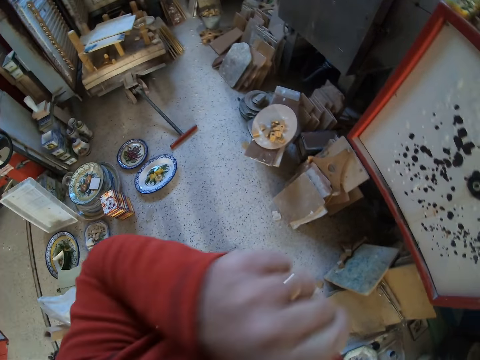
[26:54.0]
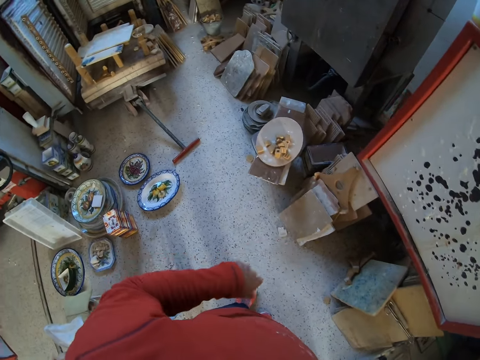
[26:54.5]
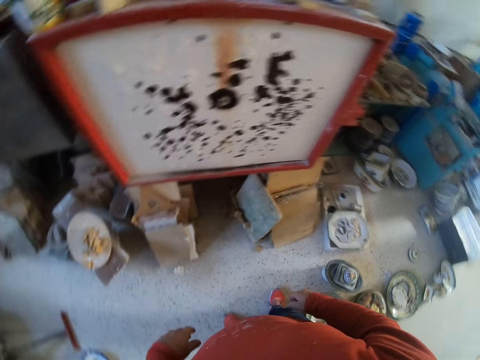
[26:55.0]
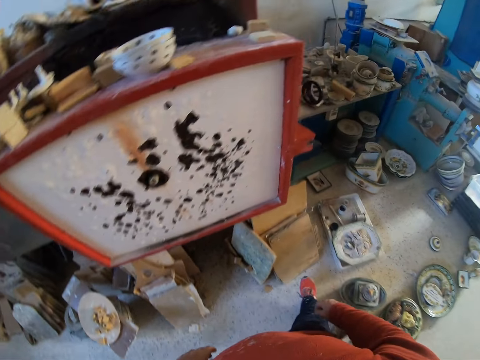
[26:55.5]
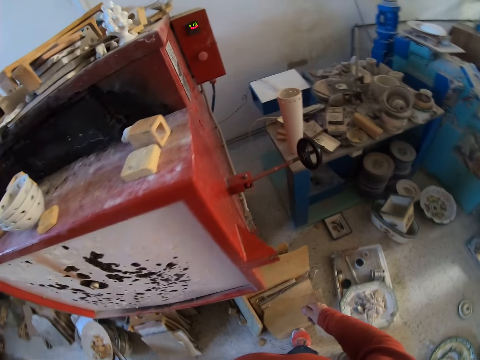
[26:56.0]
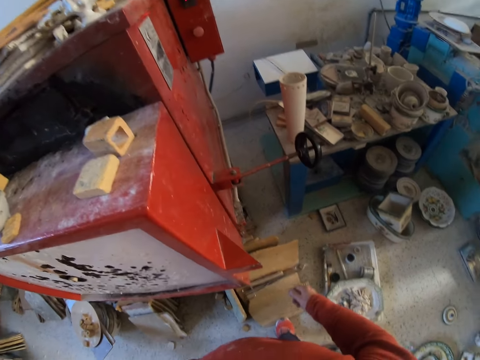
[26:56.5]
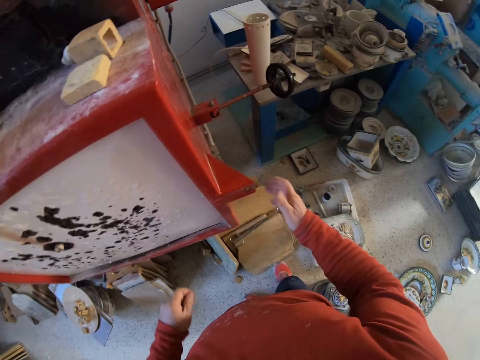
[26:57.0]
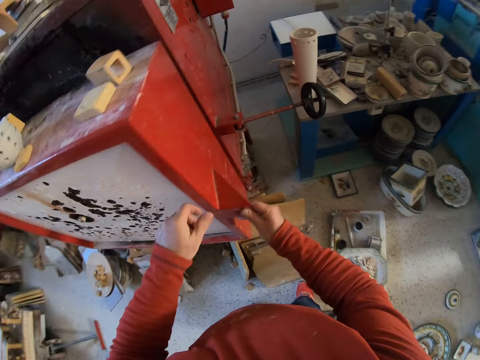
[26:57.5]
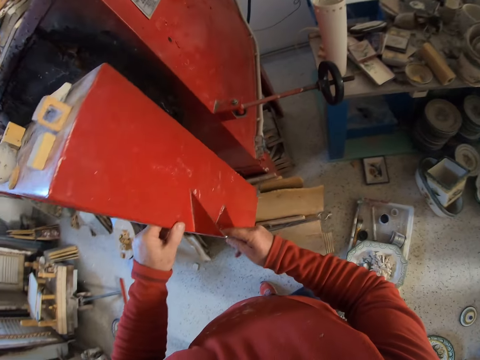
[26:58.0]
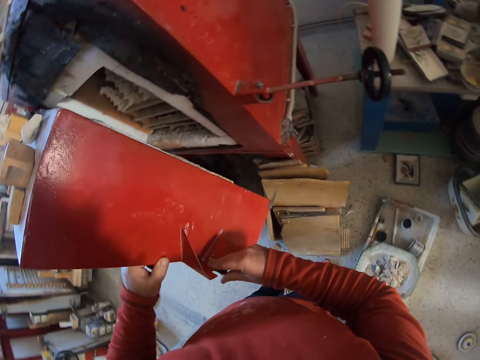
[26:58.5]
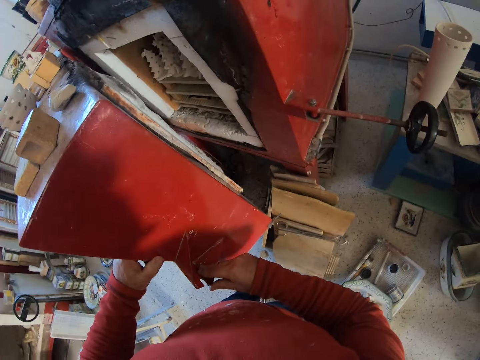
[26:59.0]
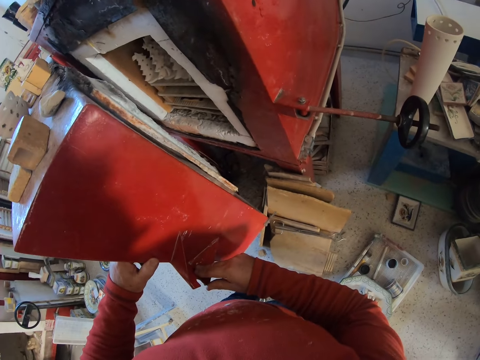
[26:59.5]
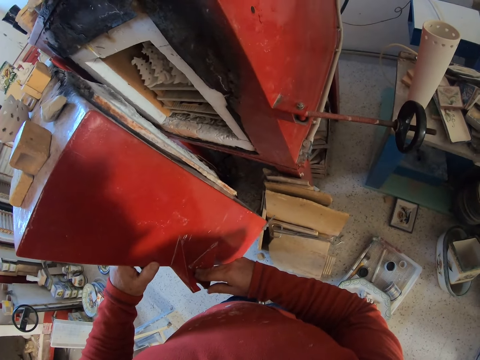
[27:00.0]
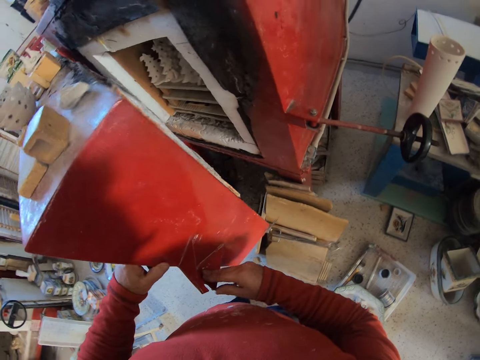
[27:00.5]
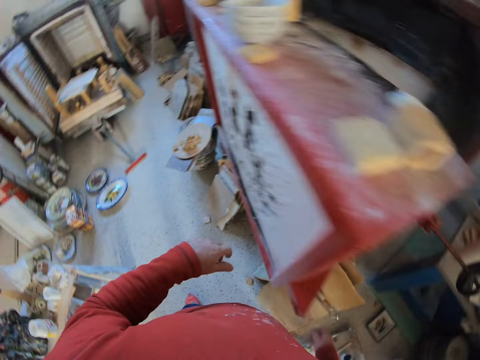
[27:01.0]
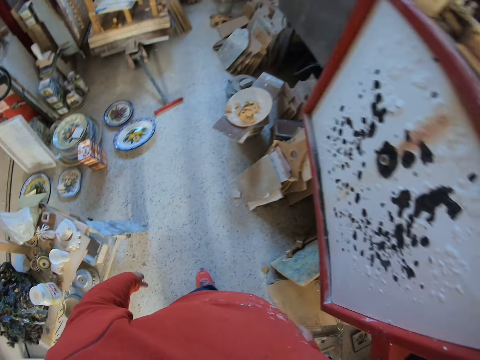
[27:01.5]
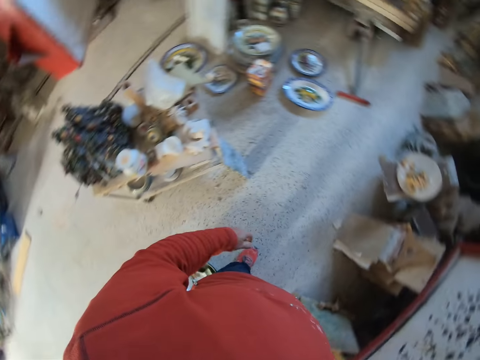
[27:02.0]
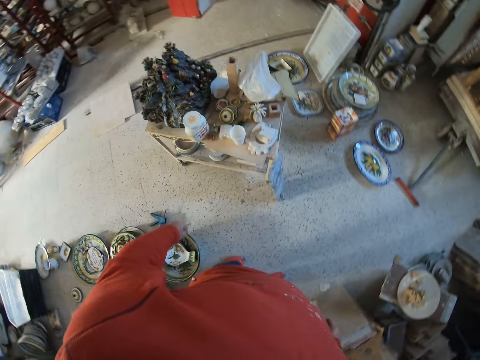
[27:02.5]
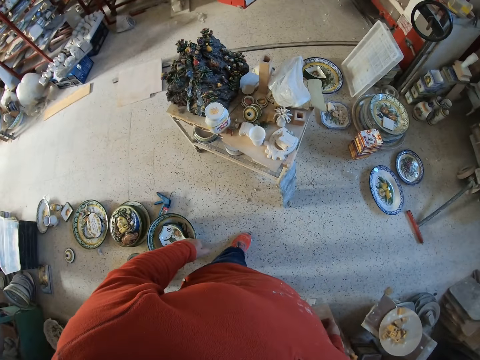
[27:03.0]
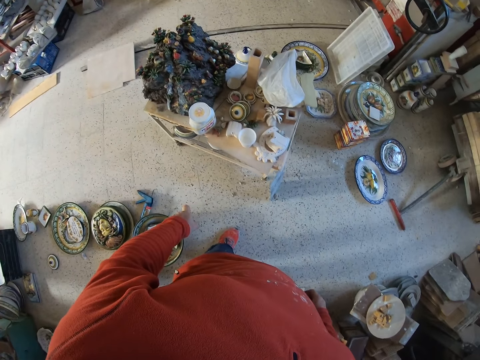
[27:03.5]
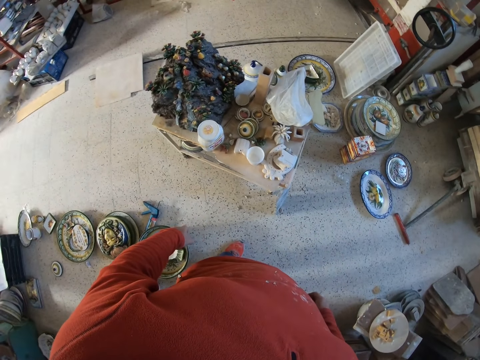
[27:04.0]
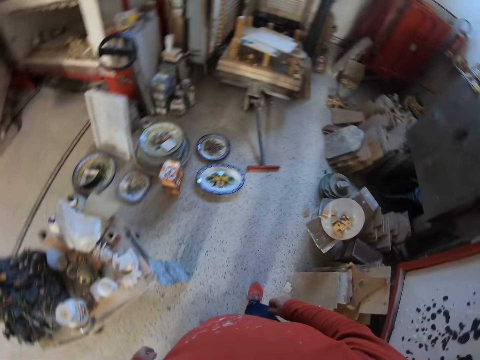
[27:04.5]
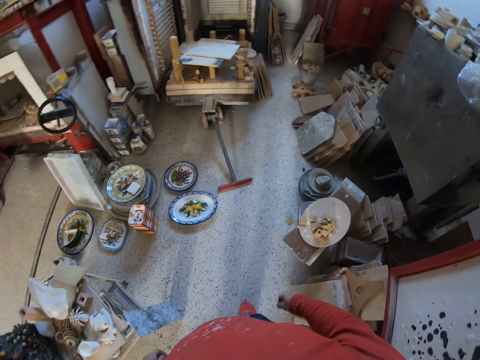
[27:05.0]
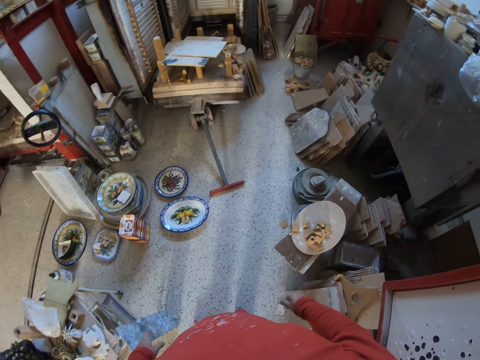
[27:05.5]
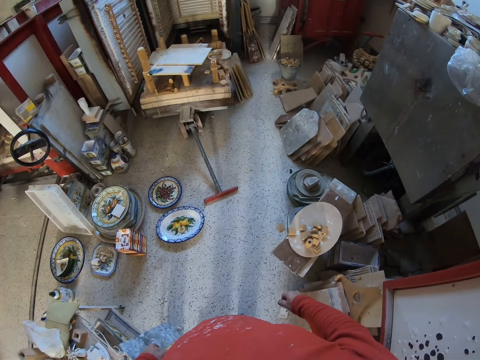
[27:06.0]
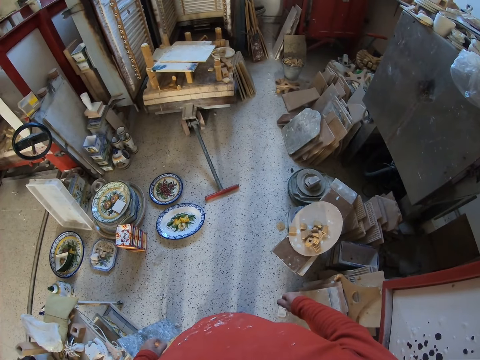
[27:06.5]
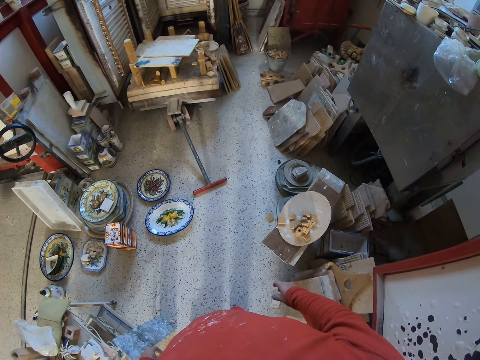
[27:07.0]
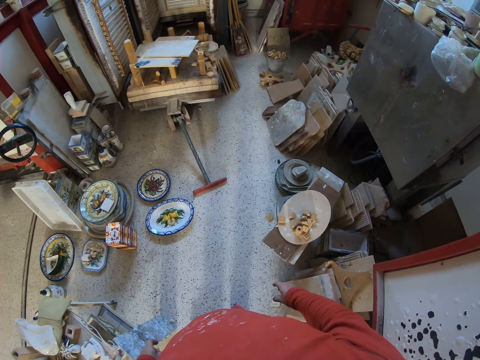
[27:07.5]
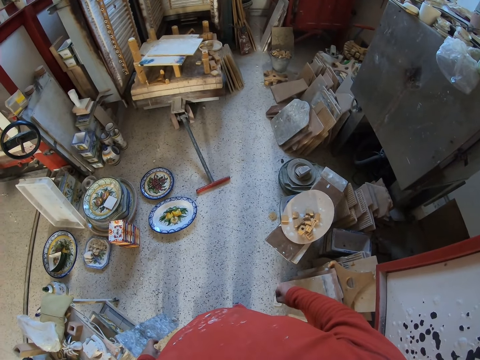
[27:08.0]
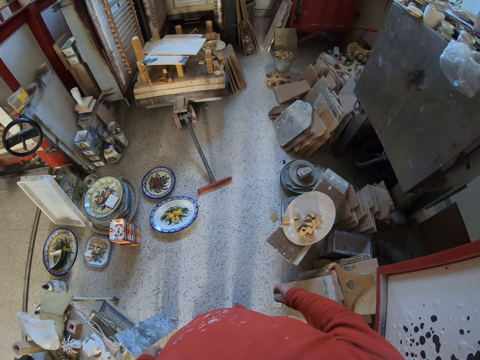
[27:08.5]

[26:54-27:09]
The camera wearer does something with the left hand. They look around. They move a step ahead. They hold a board with both hands. They look around. They move a step ahead. They look around.

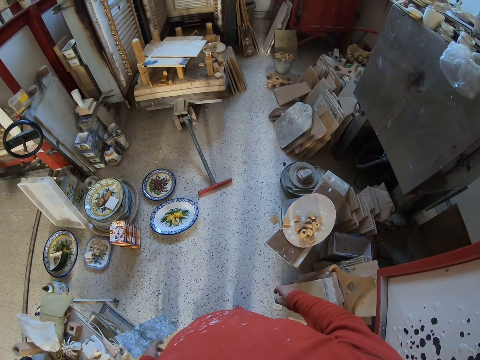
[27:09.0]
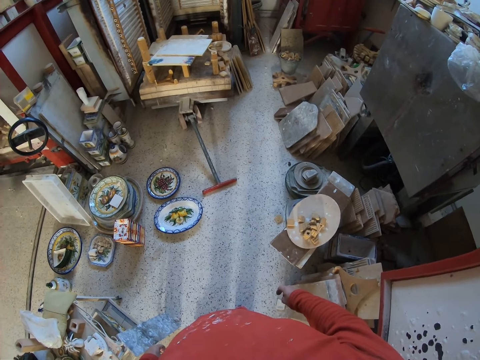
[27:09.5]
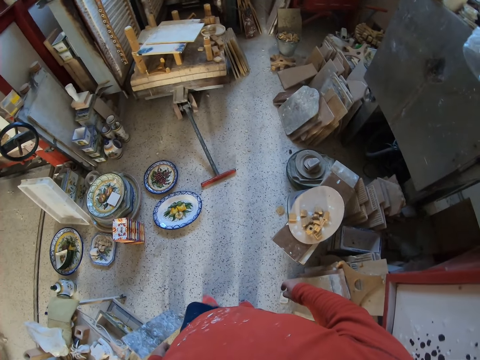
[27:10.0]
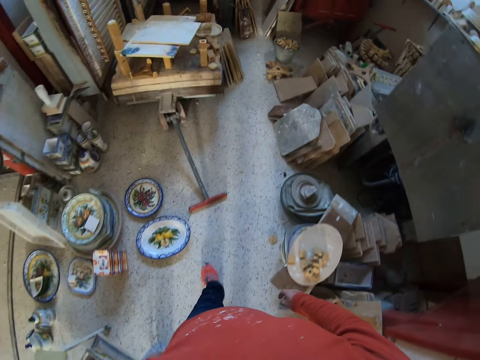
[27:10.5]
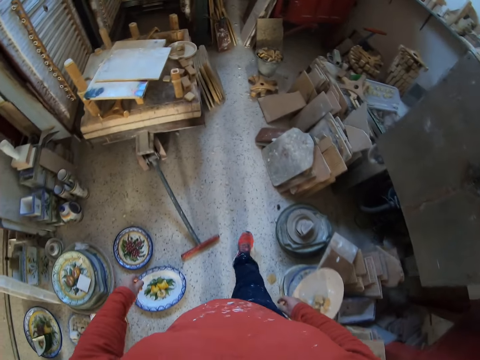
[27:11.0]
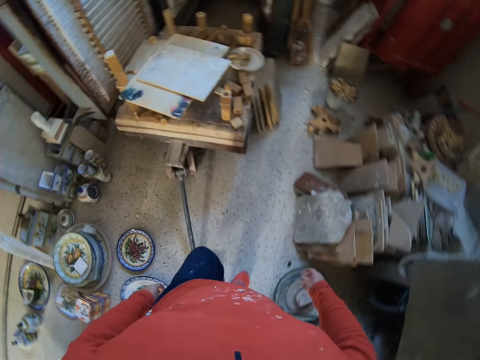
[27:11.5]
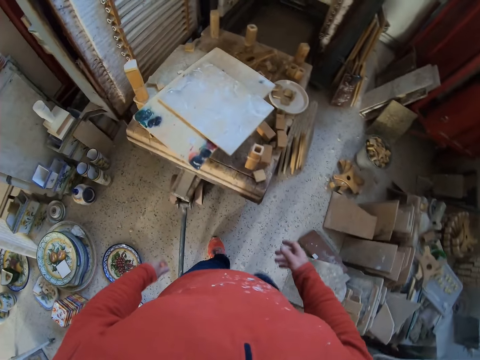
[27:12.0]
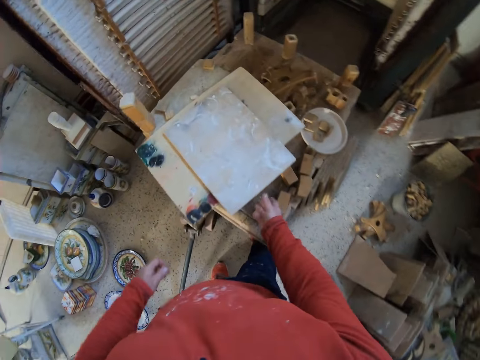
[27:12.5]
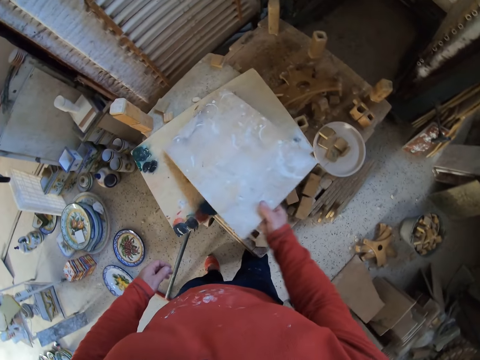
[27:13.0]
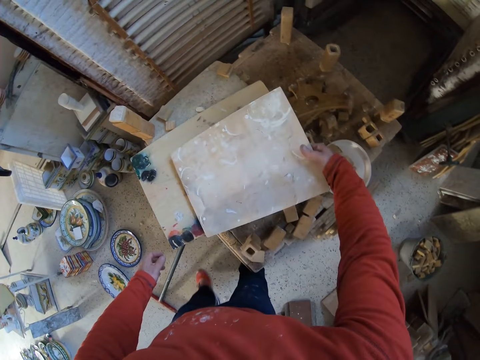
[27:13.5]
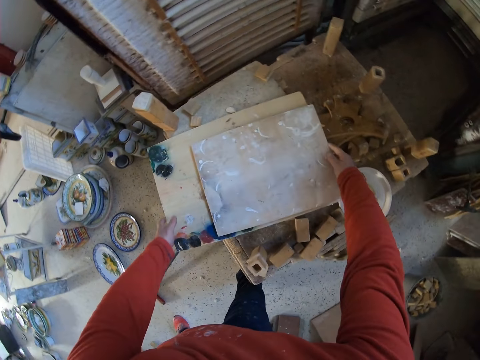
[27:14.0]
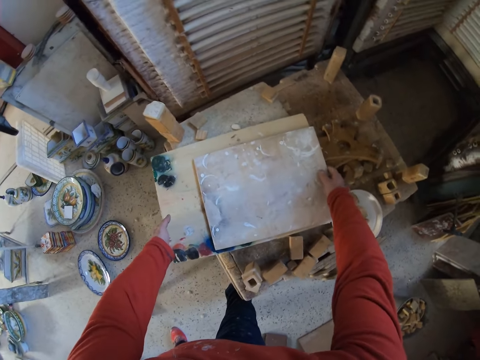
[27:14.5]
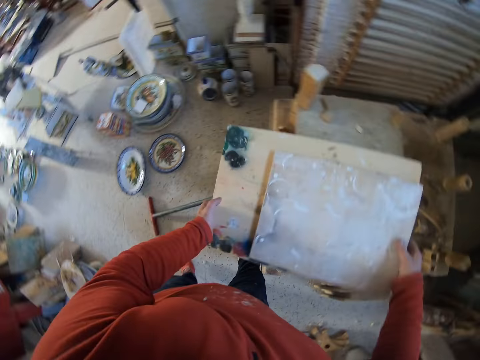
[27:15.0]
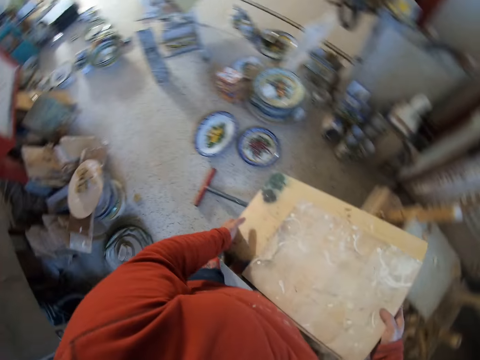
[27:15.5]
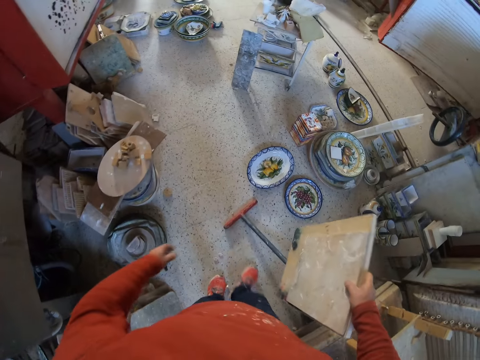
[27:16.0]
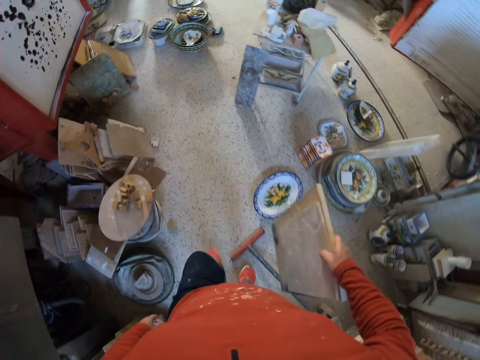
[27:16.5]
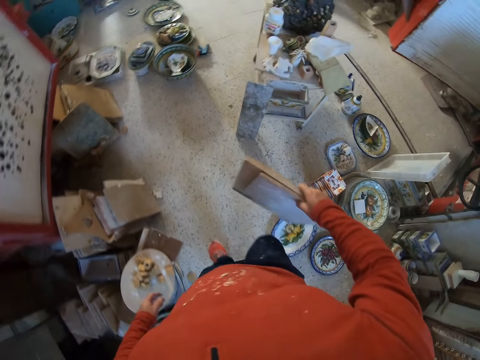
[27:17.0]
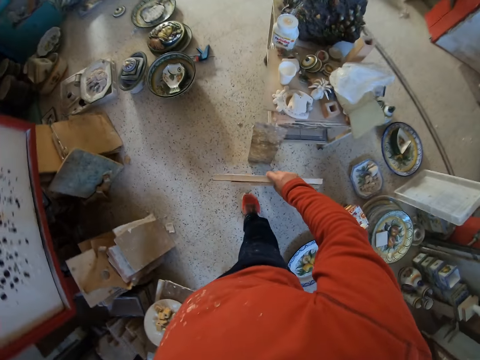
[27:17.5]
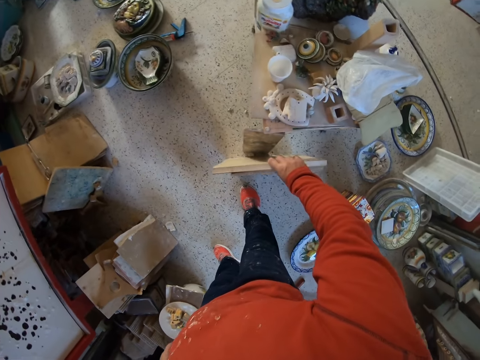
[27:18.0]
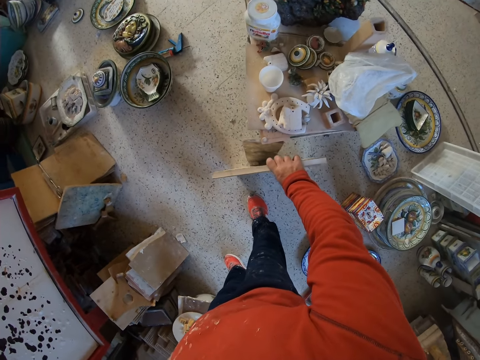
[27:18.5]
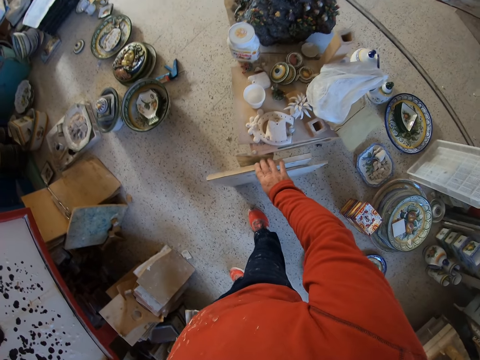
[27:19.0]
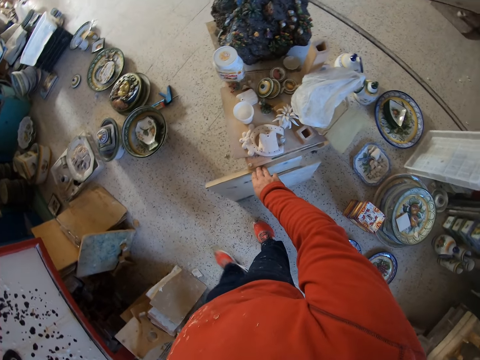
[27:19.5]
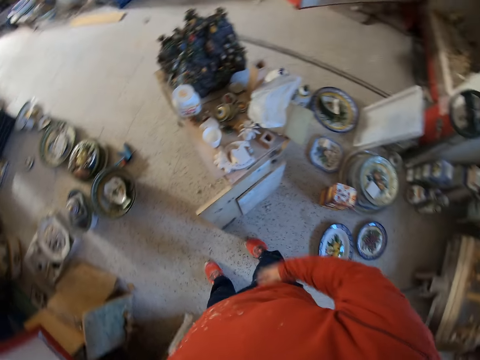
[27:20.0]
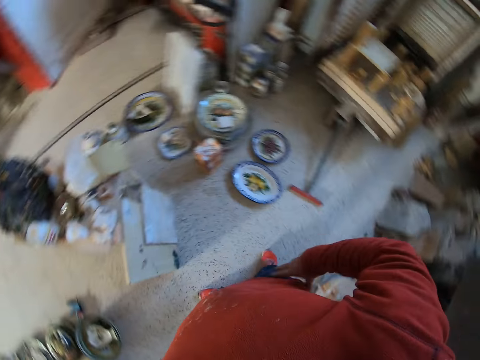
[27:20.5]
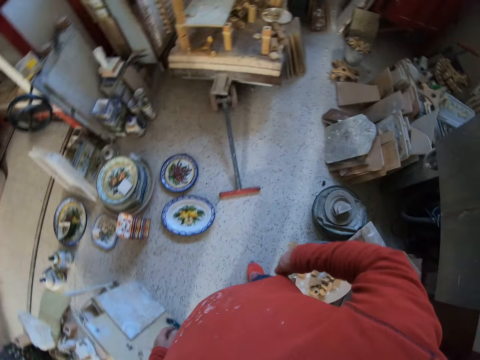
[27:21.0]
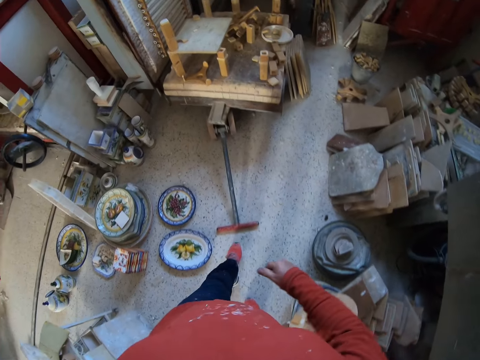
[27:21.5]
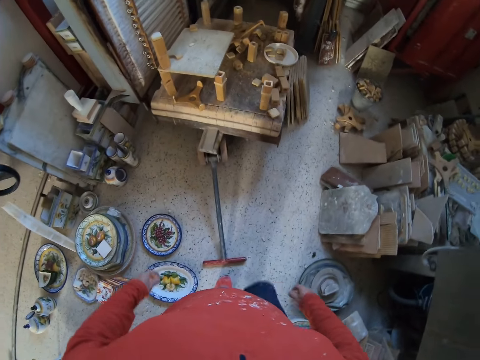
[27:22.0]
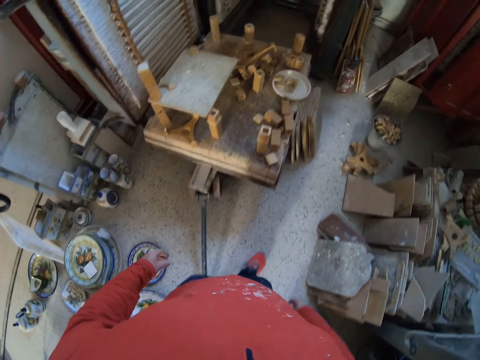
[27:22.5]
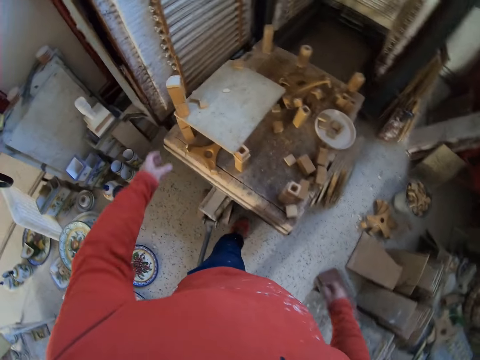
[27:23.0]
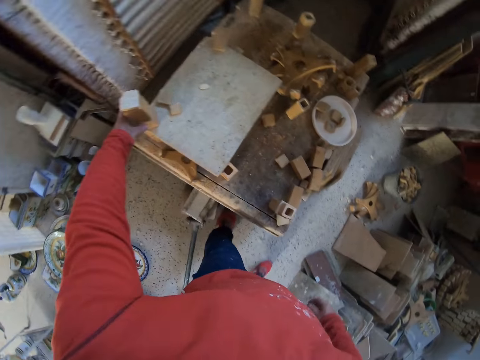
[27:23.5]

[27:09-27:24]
The camera wearer moves ahead. They take a board. They move the wood with the right hand and place the wood on the table with the right hand. They lift the board. They carry the board. They walk around. They place the boards on the floor. They walk around the workshop.
